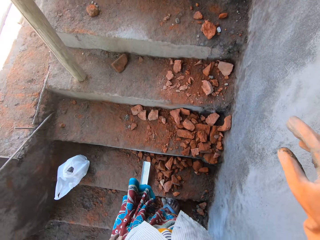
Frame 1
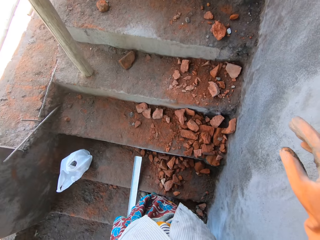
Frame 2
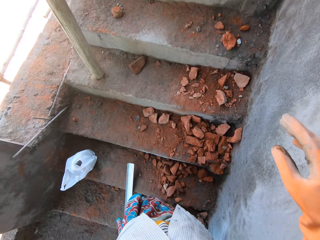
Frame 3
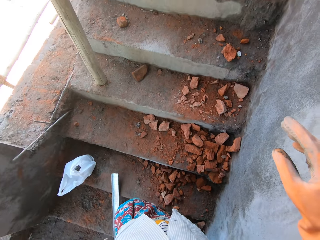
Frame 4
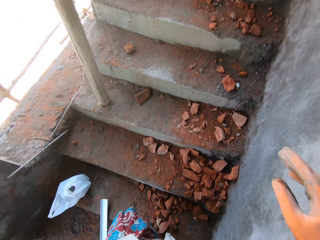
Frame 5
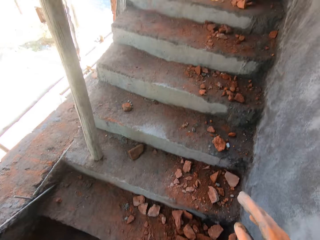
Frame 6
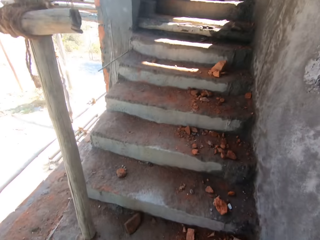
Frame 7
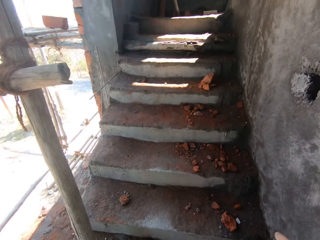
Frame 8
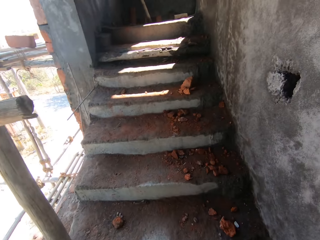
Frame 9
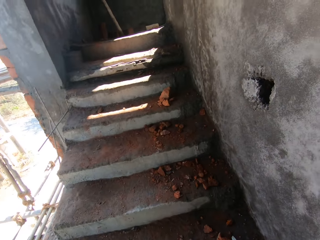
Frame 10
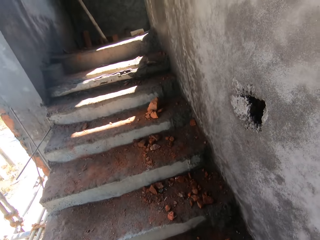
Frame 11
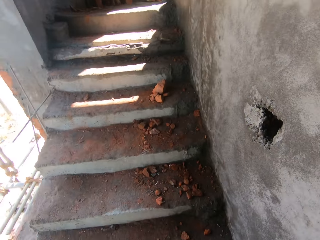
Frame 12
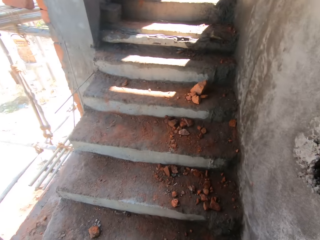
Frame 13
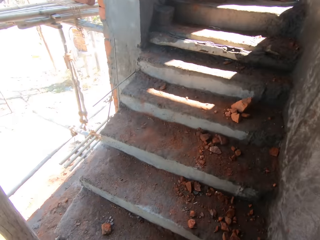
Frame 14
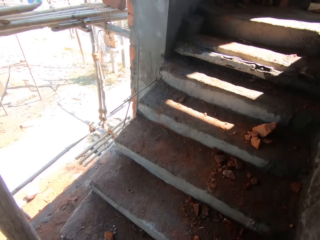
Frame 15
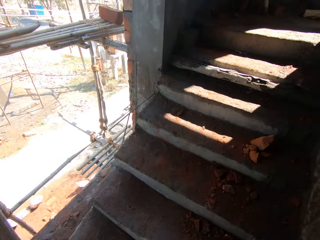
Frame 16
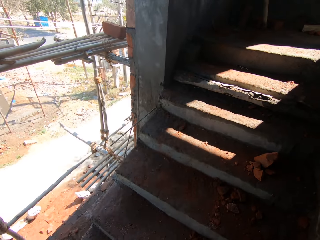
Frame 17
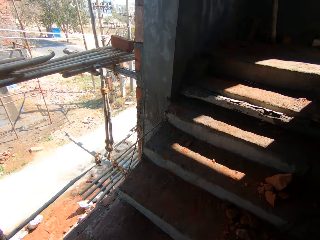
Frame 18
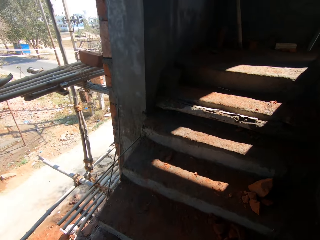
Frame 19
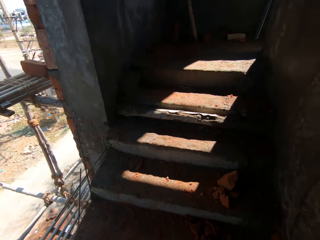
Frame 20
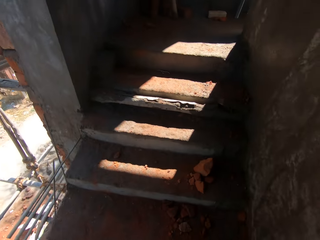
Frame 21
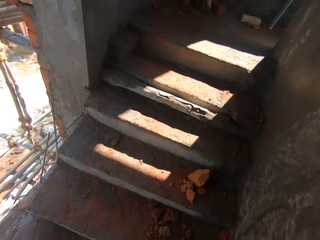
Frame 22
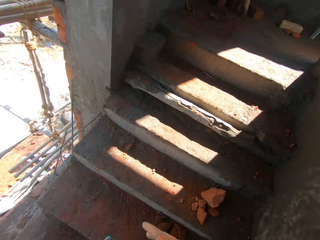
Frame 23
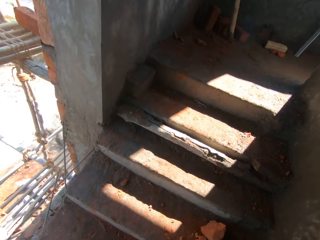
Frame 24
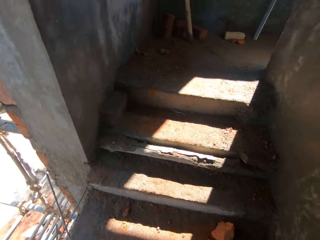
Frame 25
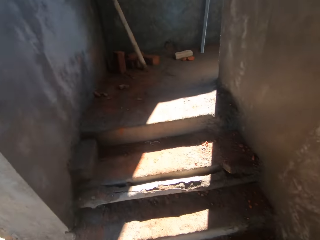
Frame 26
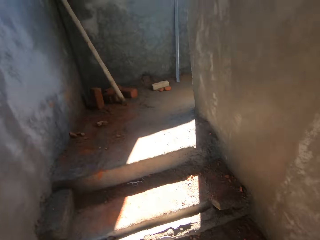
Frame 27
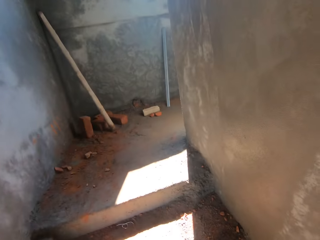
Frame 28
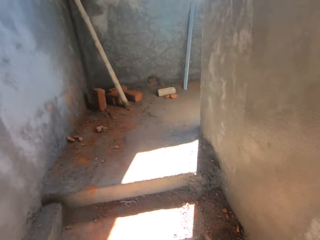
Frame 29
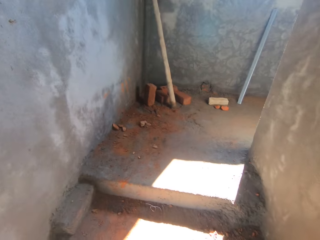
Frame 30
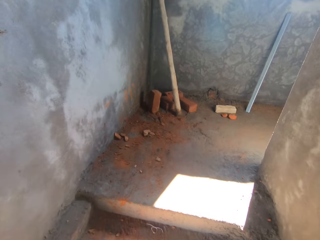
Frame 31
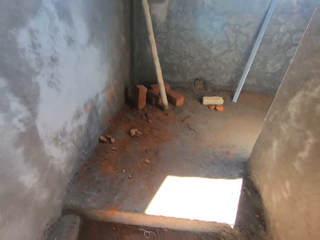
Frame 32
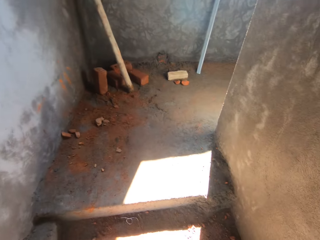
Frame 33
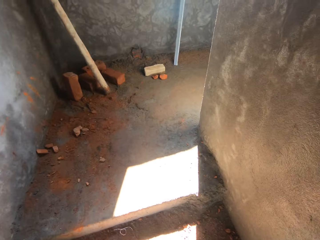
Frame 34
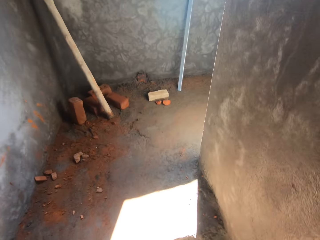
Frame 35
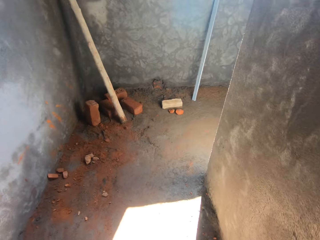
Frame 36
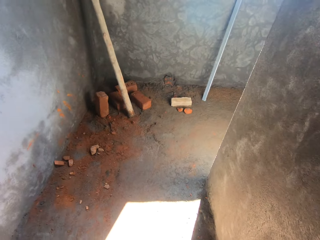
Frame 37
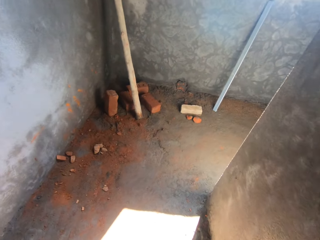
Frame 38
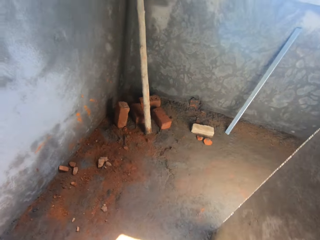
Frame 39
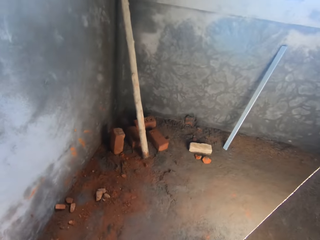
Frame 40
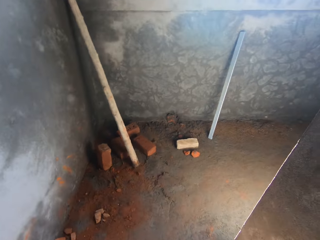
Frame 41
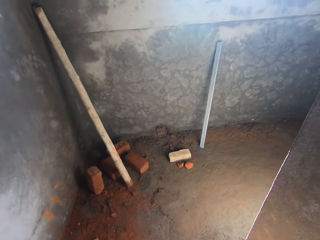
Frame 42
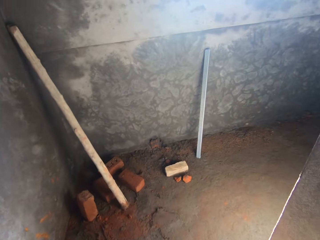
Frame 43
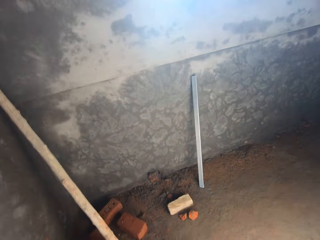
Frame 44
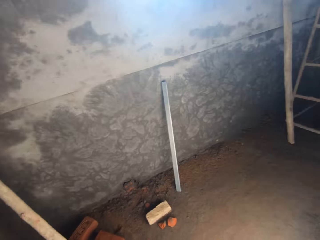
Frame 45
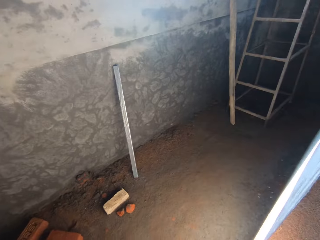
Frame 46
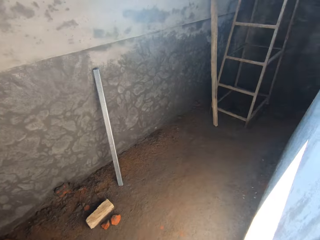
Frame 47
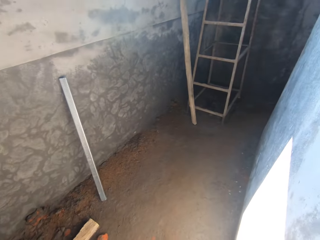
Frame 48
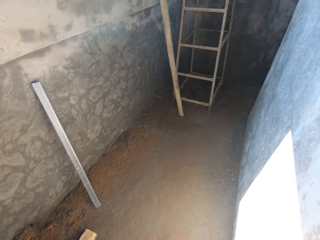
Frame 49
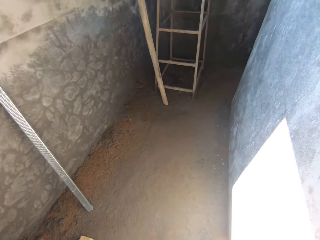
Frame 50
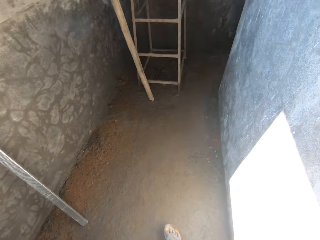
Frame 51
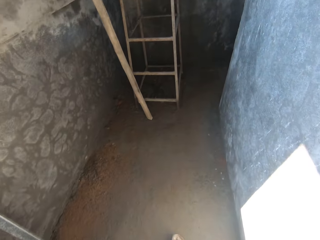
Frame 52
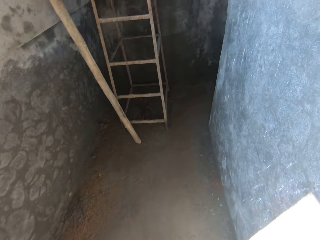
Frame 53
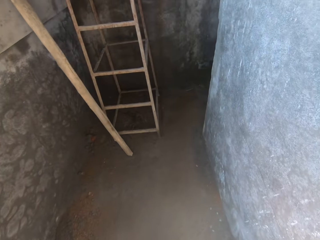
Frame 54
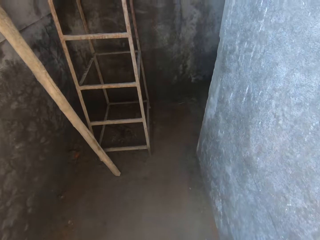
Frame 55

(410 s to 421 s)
The camera wearer walks up the stairs. They move the metal.

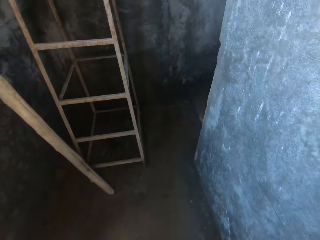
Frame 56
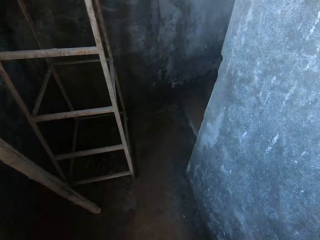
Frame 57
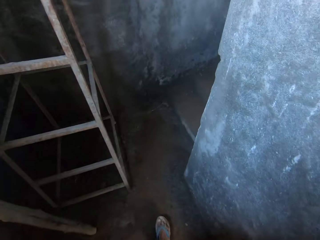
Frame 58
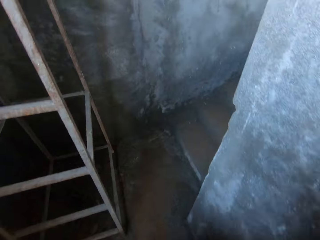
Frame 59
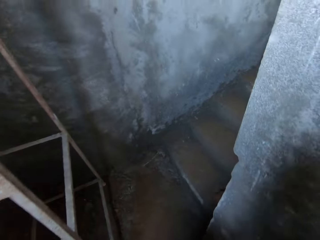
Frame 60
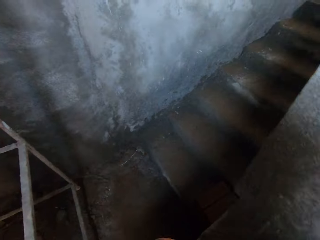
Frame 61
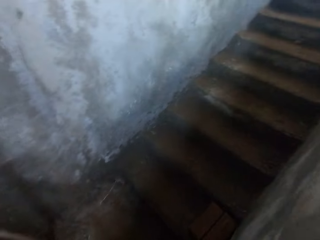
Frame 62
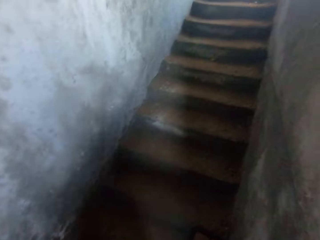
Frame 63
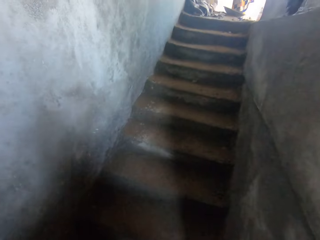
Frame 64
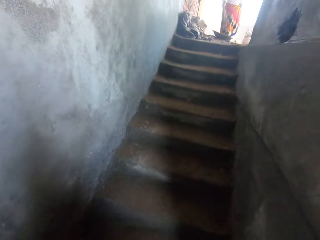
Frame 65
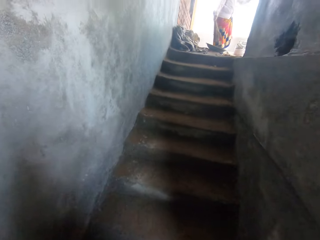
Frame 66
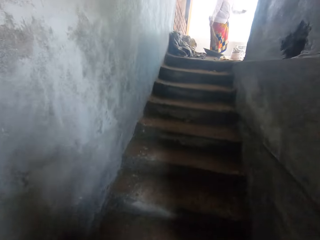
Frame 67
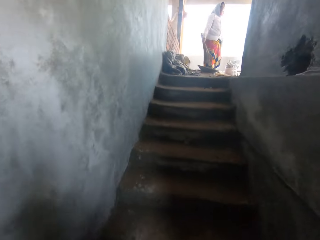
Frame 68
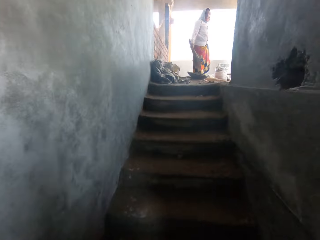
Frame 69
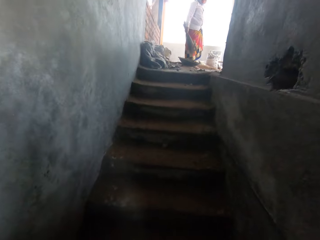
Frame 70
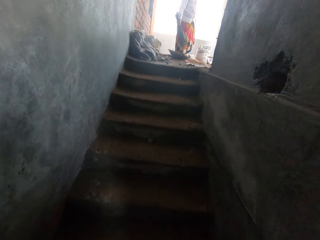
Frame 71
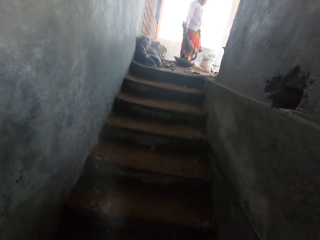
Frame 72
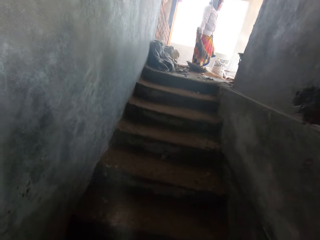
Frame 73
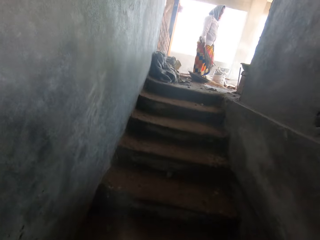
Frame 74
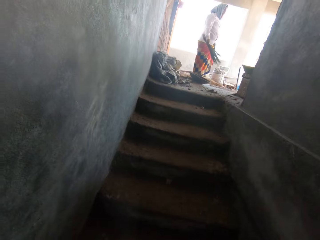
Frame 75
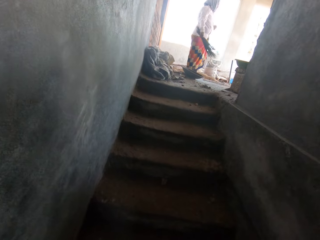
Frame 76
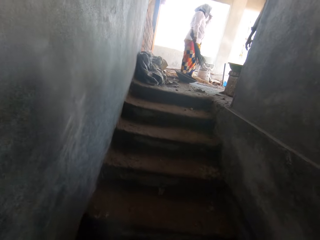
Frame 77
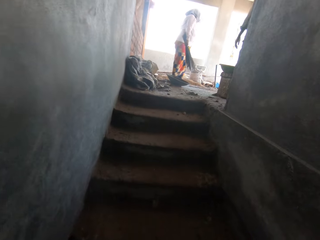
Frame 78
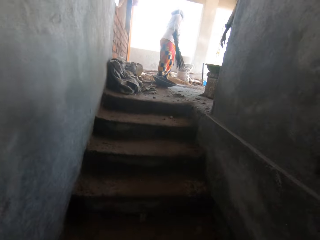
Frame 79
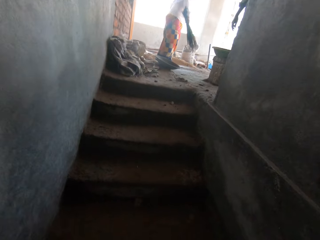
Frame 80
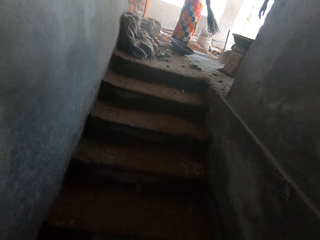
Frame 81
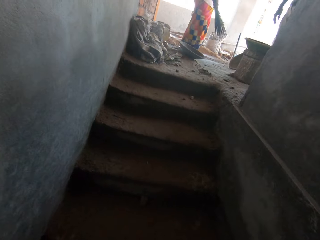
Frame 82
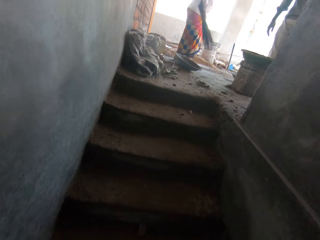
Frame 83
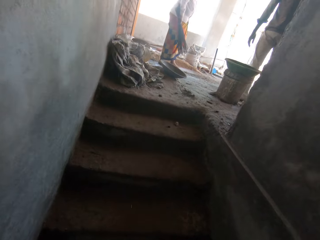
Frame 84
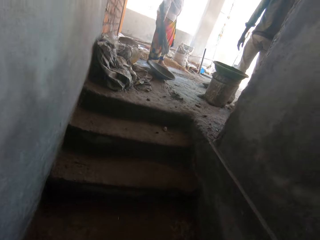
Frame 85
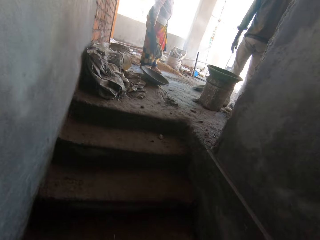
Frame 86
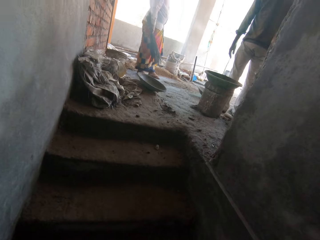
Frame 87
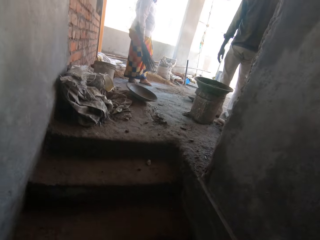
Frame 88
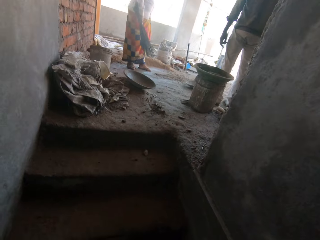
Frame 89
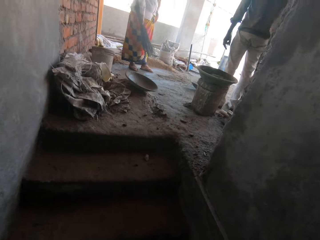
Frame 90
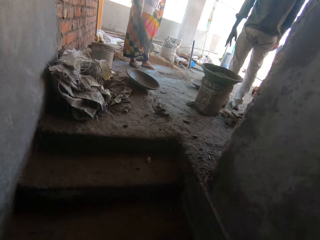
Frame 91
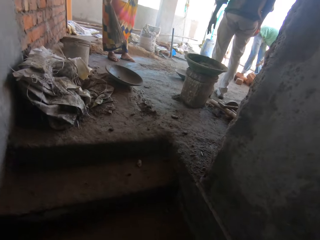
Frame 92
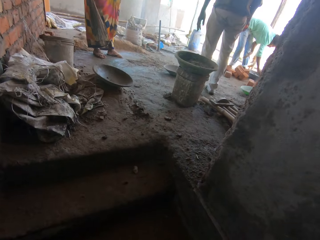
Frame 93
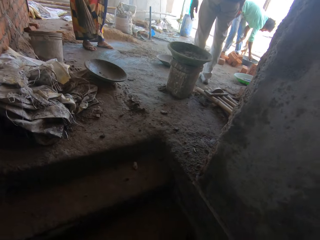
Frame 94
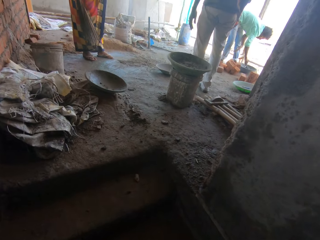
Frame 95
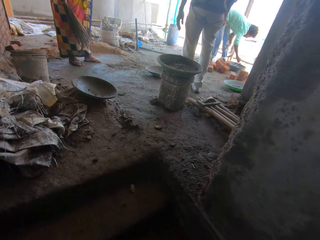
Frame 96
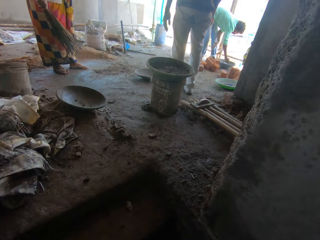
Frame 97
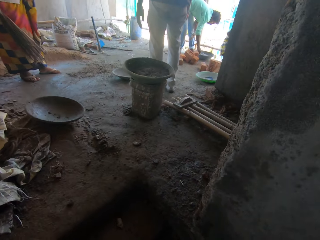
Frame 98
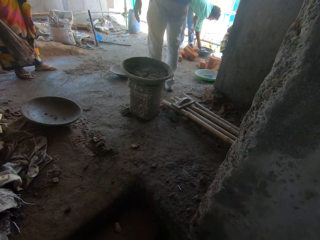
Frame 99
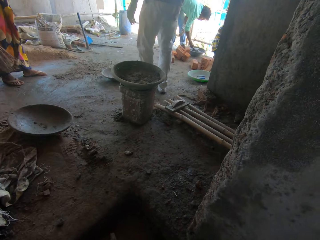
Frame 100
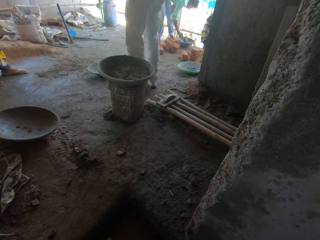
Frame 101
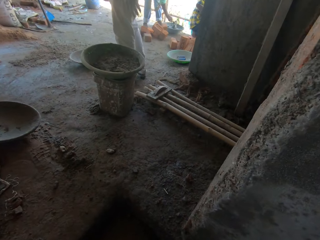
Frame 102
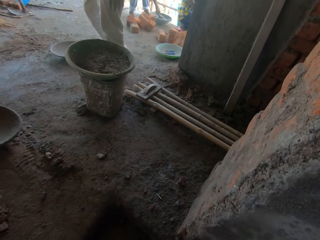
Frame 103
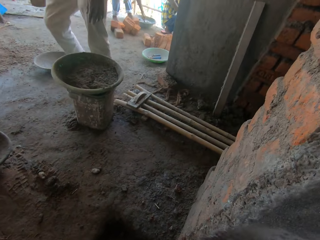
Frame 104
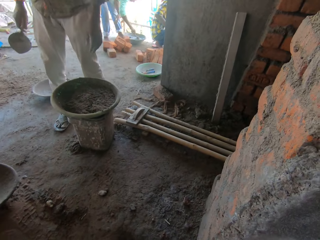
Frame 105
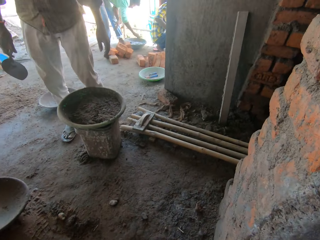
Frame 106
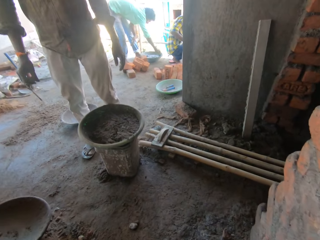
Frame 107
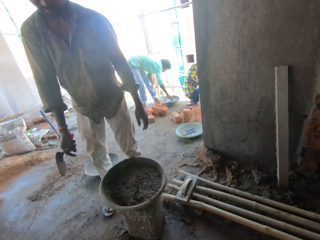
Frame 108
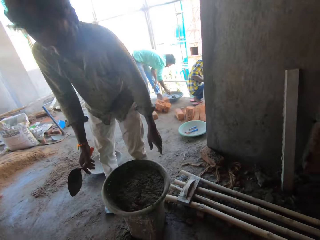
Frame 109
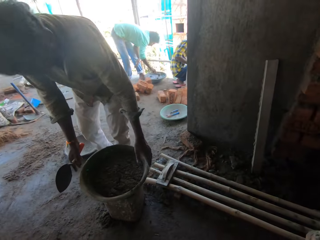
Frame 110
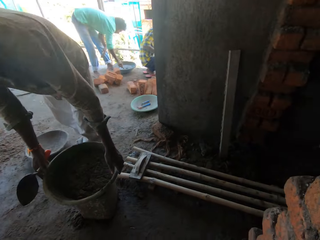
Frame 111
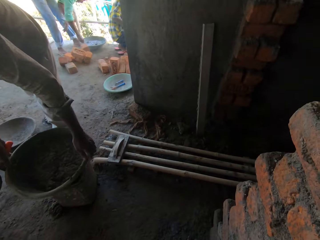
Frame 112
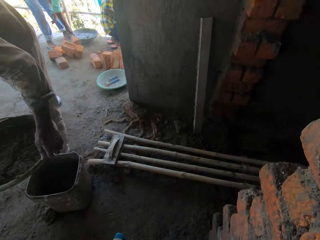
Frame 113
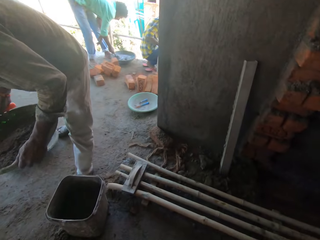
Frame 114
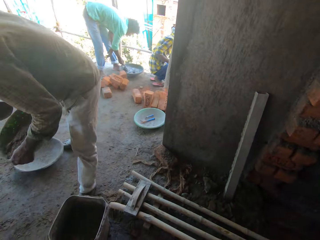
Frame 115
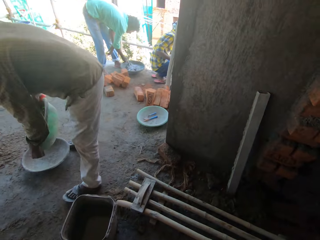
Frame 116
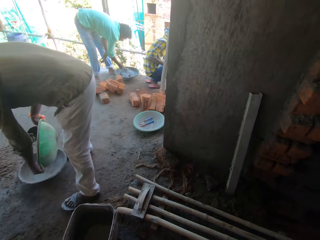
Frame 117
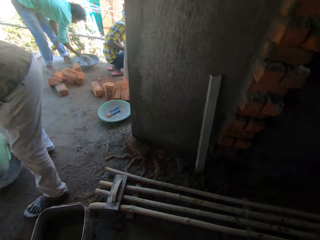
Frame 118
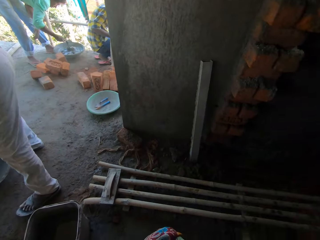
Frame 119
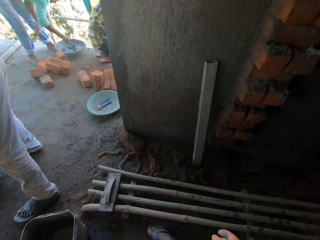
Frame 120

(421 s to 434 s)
A woman stands in a building. The woman holds a broom. A man stands in the building. The man carries a basin. The man pours concrete in another basin.
